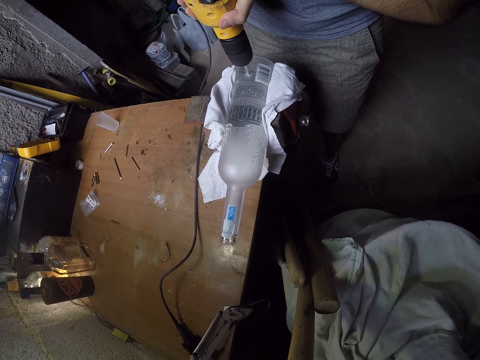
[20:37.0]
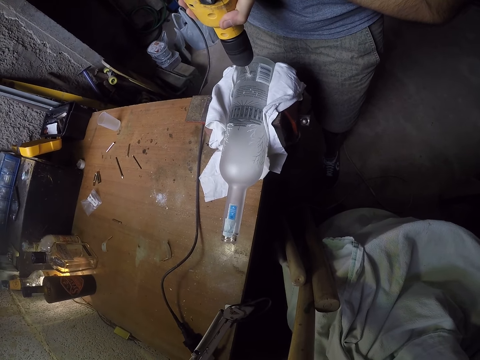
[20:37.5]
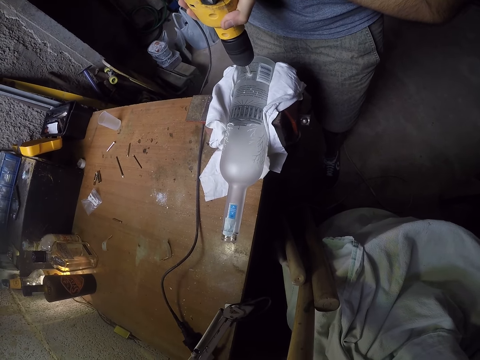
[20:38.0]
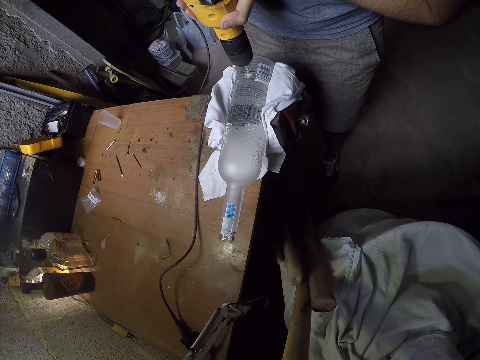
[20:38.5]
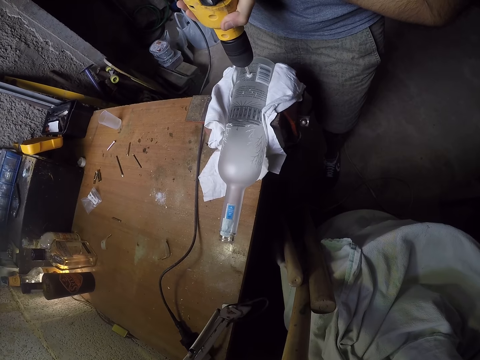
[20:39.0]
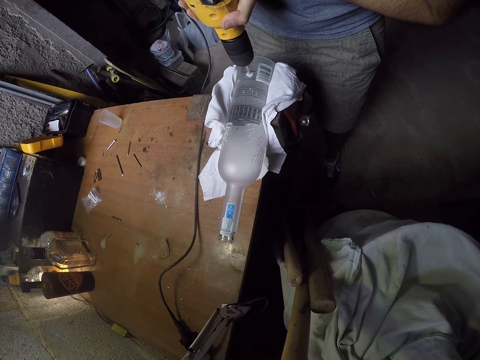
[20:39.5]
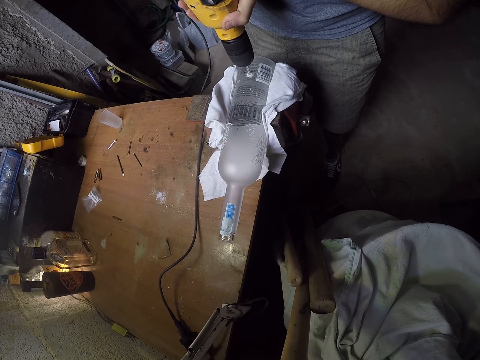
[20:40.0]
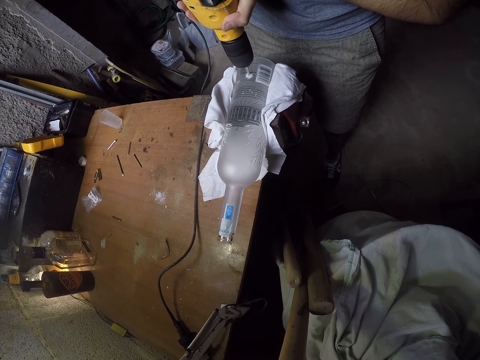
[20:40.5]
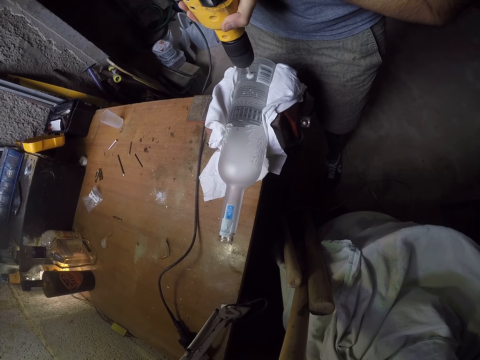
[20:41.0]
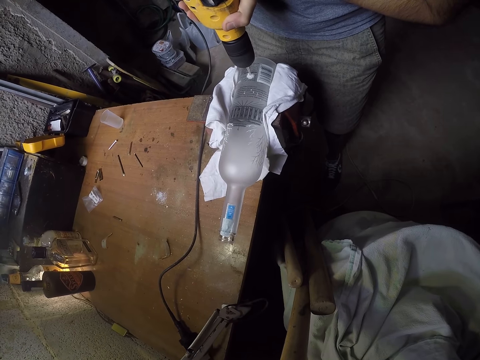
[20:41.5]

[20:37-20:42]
The camera wearer drills the bottle.

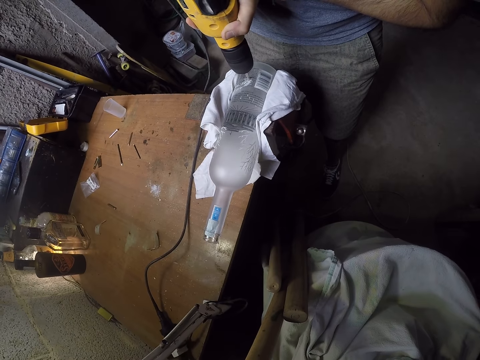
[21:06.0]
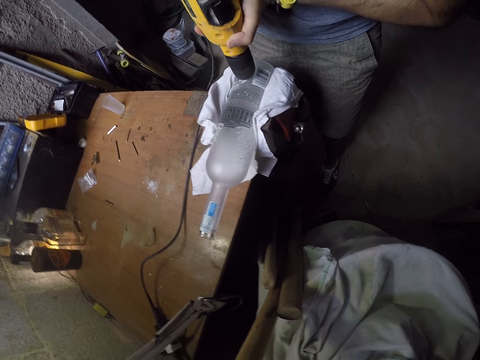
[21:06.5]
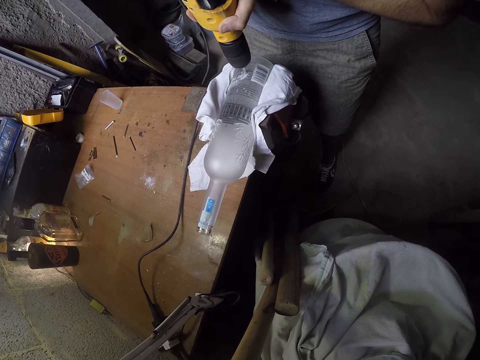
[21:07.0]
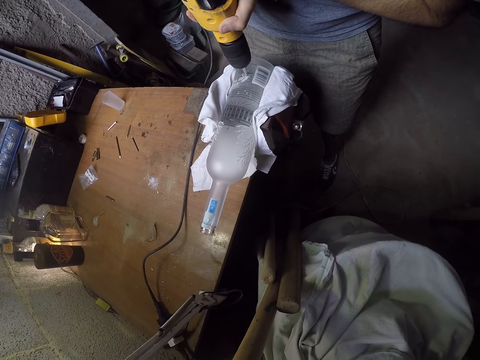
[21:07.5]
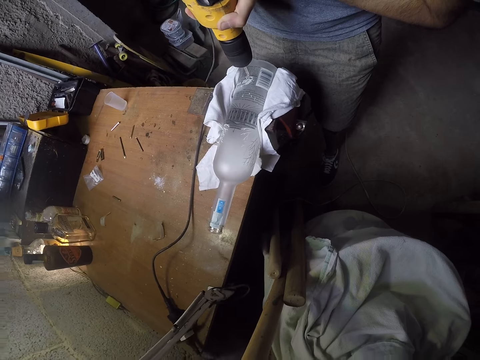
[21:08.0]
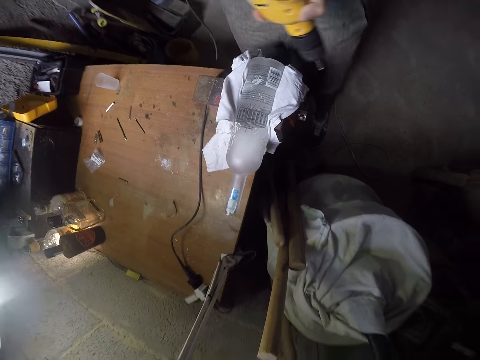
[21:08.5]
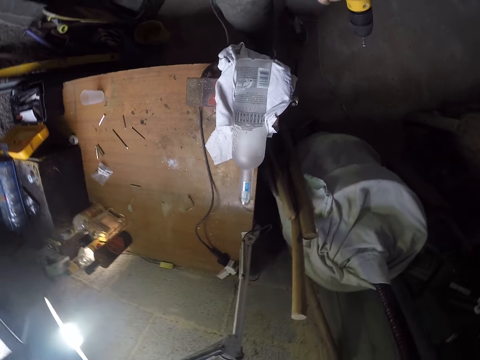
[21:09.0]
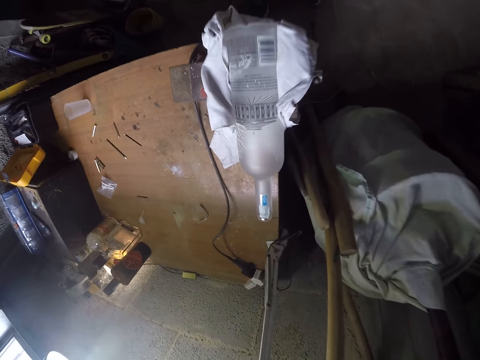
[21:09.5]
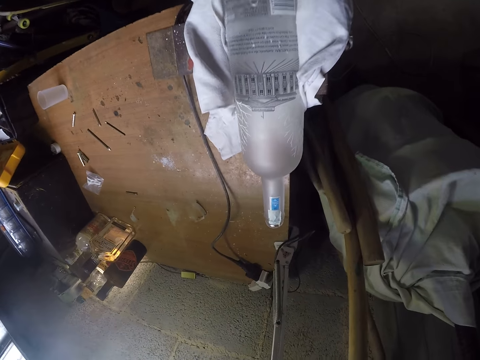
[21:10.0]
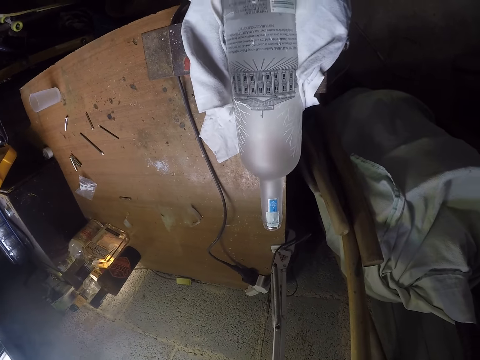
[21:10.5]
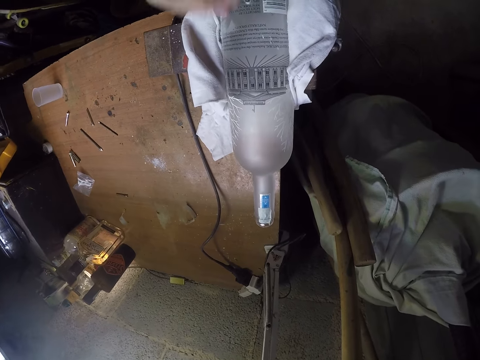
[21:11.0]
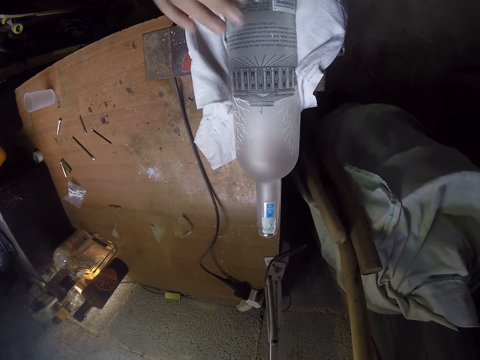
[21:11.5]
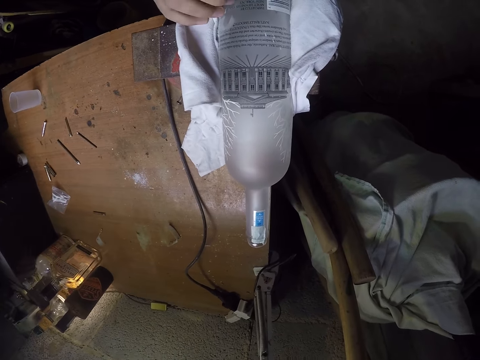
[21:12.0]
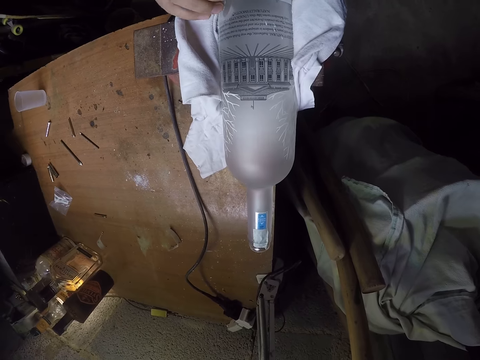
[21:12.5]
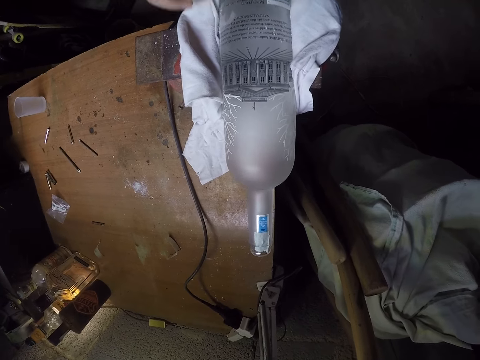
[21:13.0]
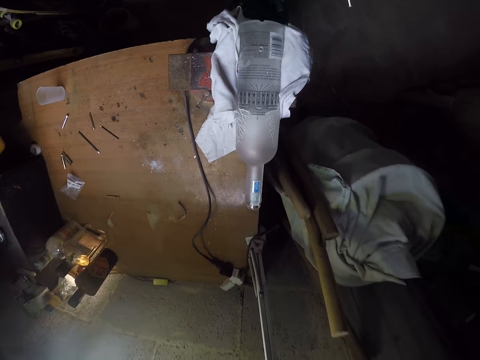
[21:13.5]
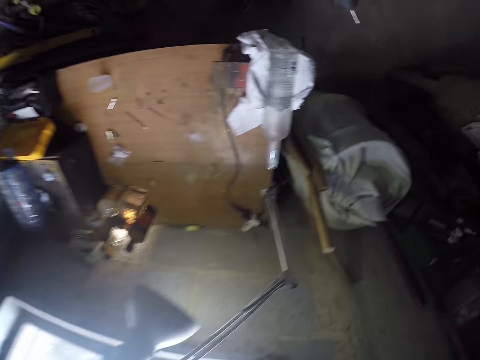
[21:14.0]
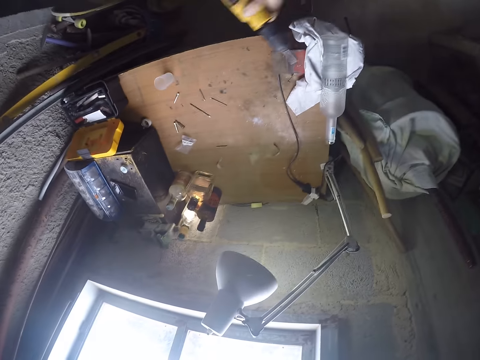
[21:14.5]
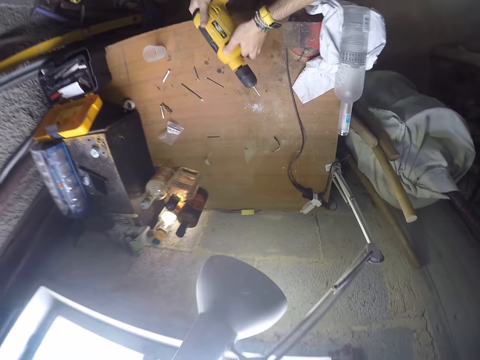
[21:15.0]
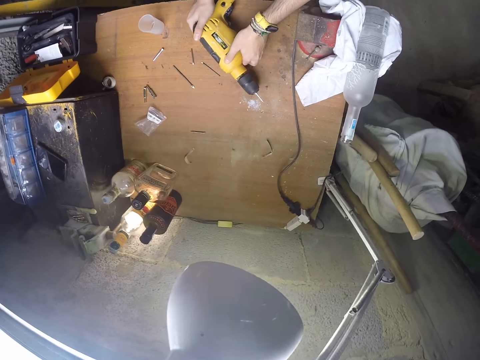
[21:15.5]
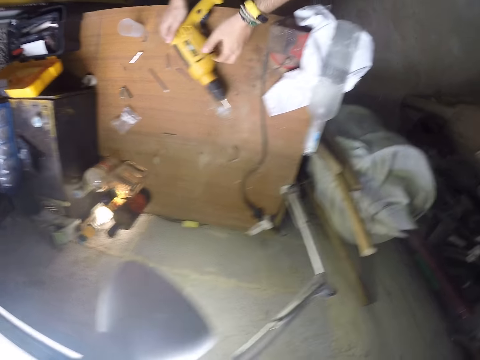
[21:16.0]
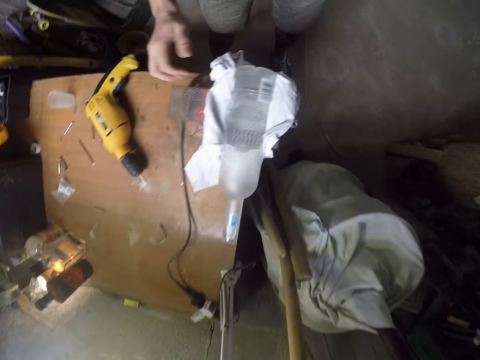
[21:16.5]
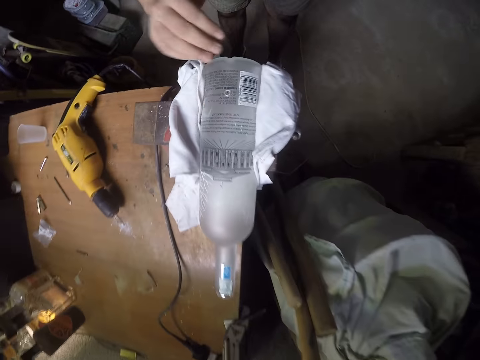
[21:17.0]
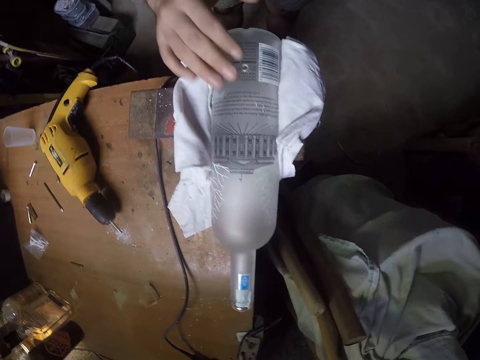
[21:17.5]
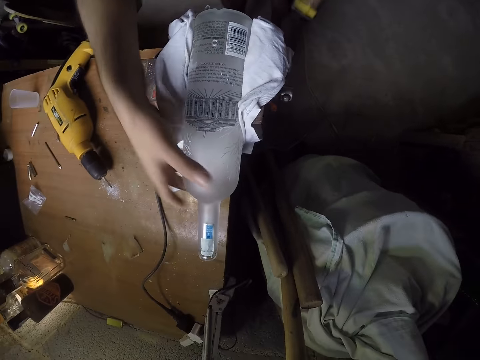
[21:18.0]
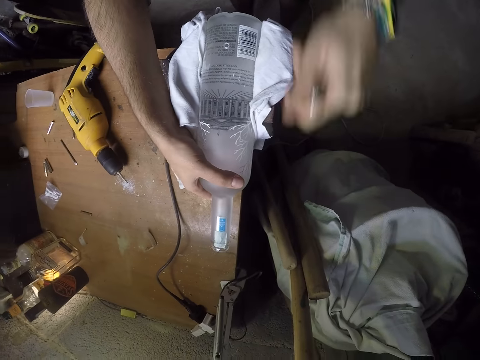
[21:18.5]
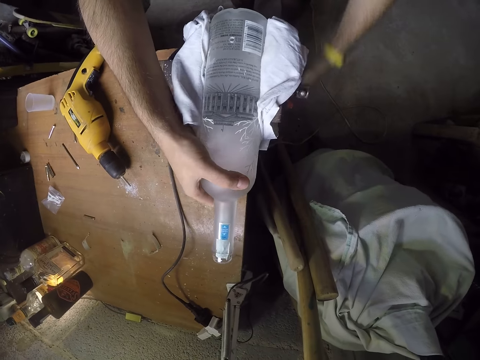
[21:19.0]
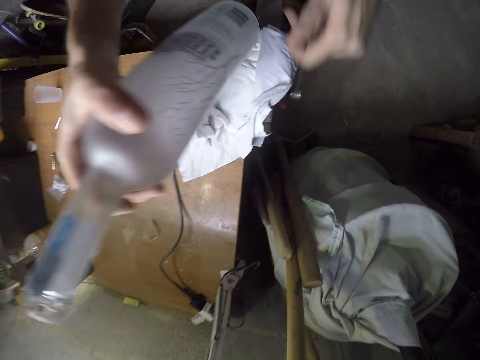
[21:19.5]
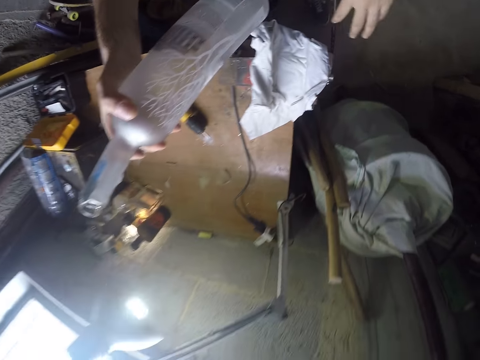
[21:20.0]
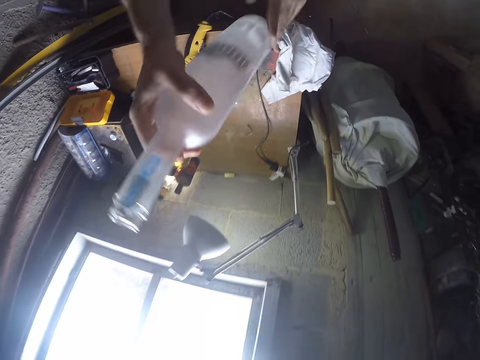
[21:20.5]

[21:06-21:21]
The camera wearer removes the hand drill or drill gun from the bottle hole in the clamp with his left hand. He holds the drill gun. He looks at a drilled hole in the bottle. He wipes the bottle in the clamp with his right hand. He touches the drilled hole. He looks at a table. He drops the hand drill on the table with his hands. He wipes the bottle in the clamp with his right hand. He holds the bottle in the clamp with his right hand and turns the clamp handle with his left hand. He removes the bottle from the clamp with his right hand. He lifts the bottle. He holds the bottle. He drops the clamp handle with his left hand. He wipes the bottle in his right hand with his left hand.

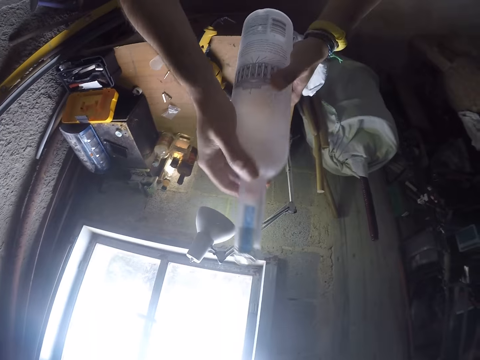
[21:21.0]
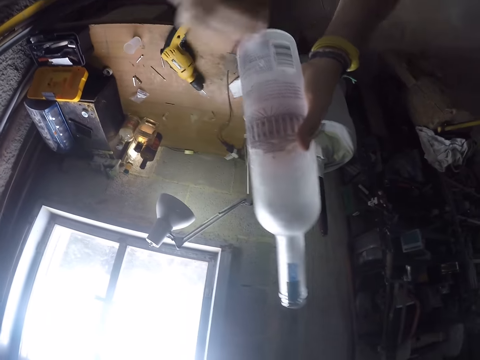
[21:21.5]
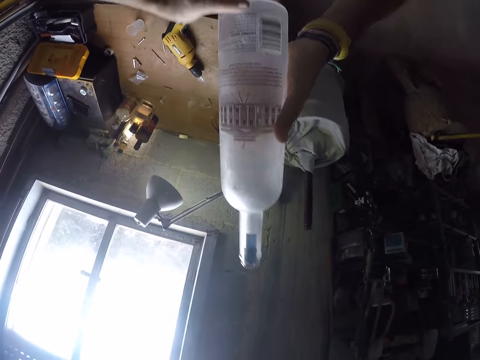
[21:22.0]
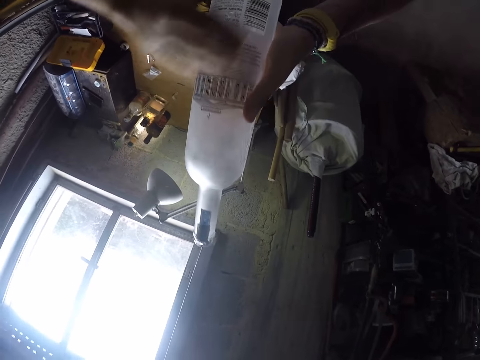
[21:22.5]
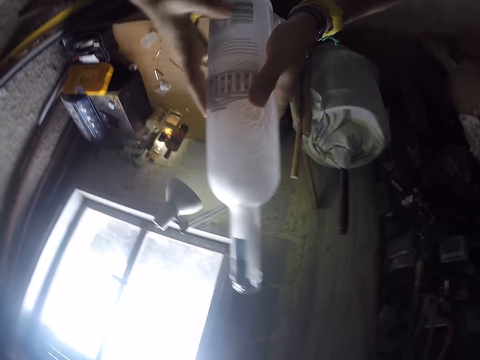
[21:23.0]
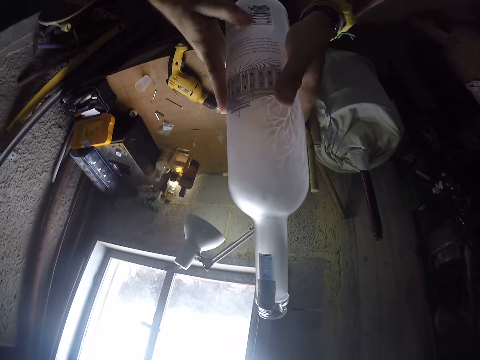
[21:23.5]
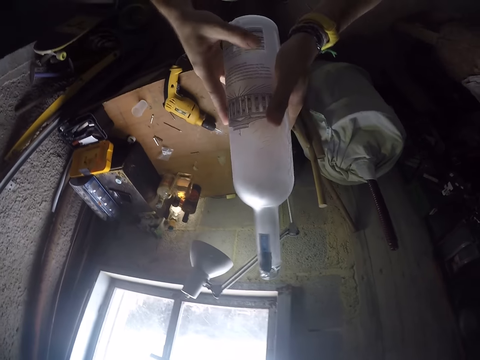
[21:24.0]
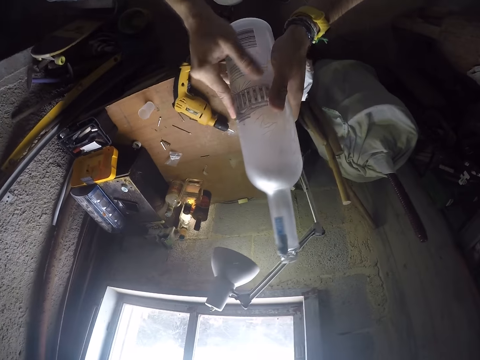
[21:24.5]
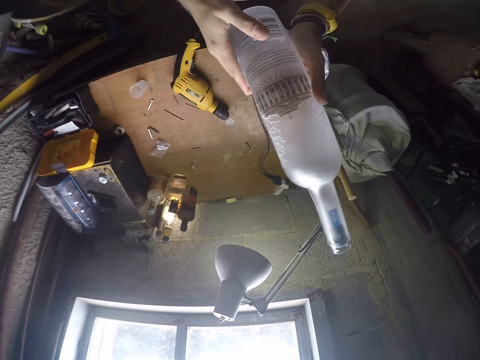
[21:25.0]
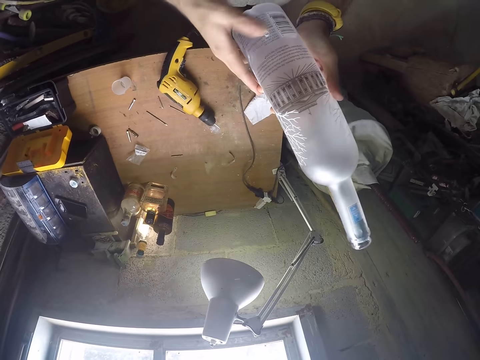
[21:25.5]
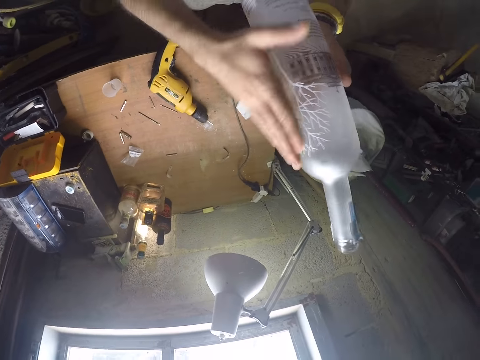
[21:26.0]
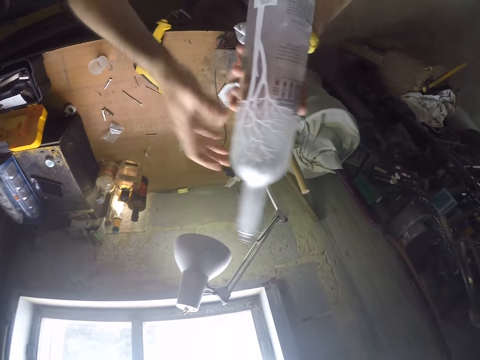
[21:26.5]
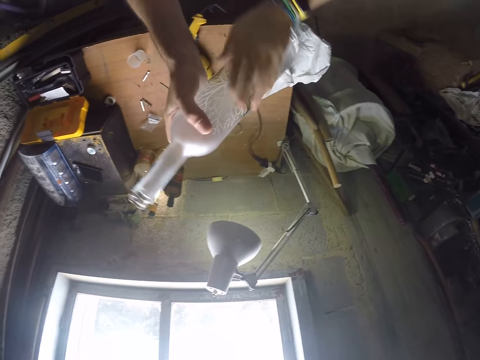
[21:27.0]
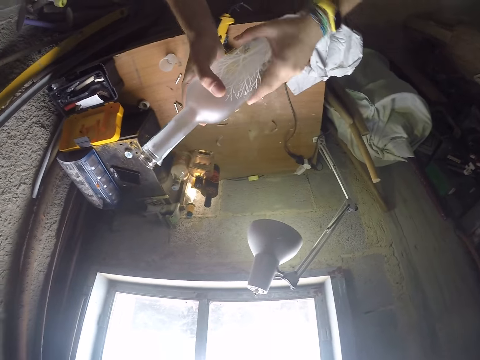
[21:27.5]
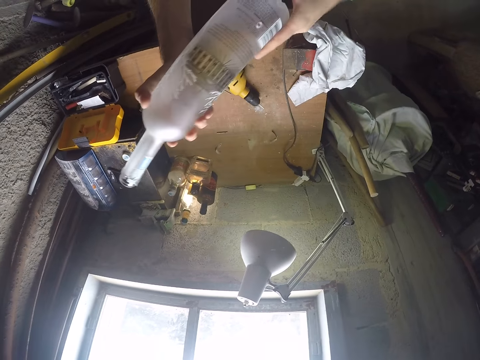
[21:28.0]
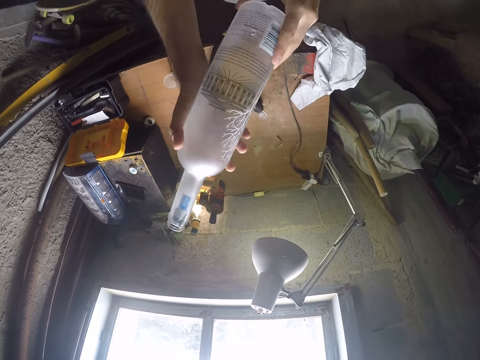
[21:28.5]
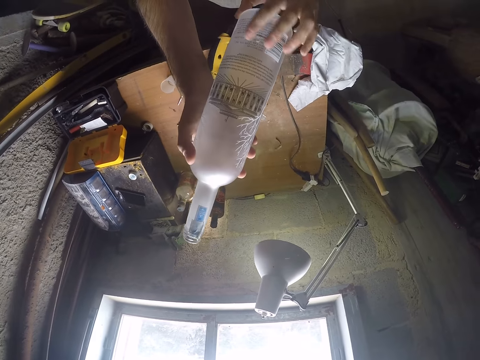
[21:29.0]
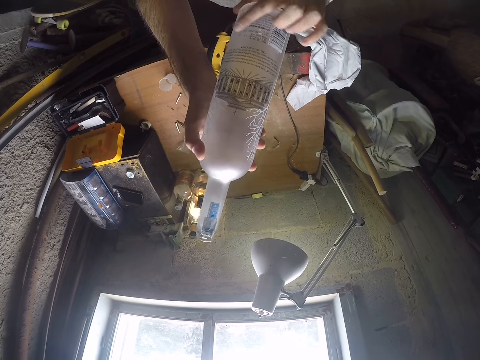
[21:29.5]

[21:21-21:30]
The camera wearer passes the bottle from his right hand to his left hand. He wipes the bottle in his left hand with his right hand. He passes the bottle from his left hand to his right hand. He wipes the bottle in his right hand with his left hand.
